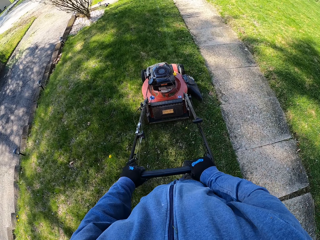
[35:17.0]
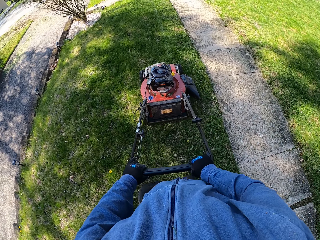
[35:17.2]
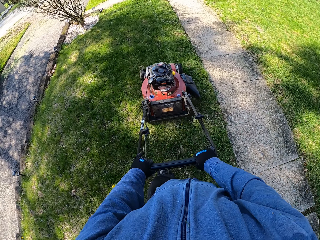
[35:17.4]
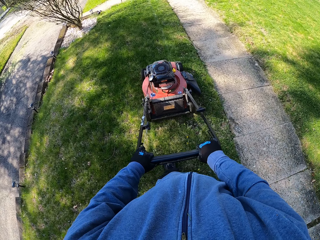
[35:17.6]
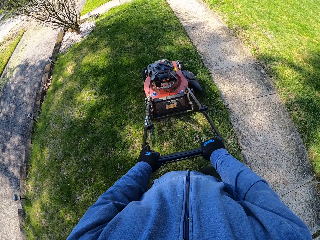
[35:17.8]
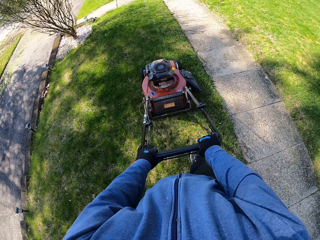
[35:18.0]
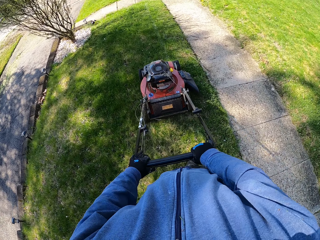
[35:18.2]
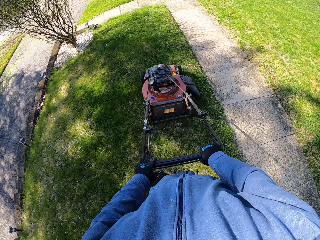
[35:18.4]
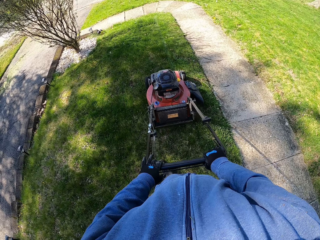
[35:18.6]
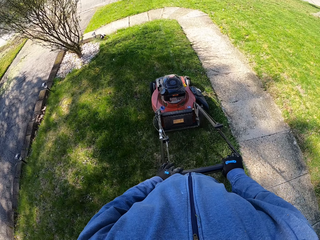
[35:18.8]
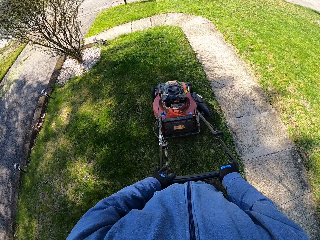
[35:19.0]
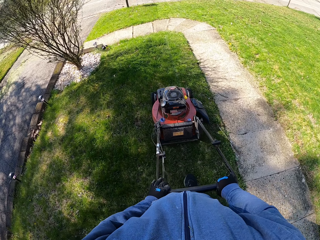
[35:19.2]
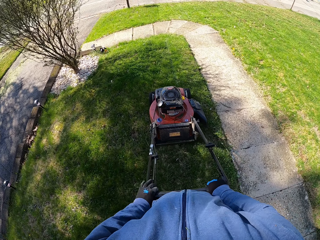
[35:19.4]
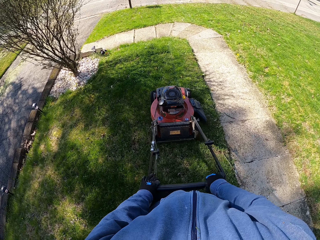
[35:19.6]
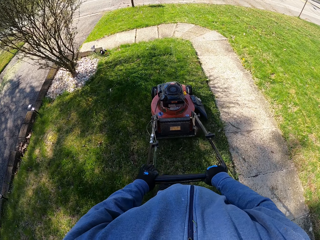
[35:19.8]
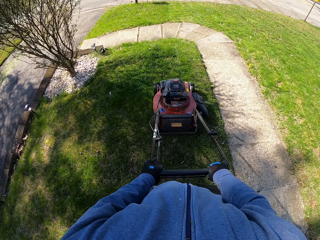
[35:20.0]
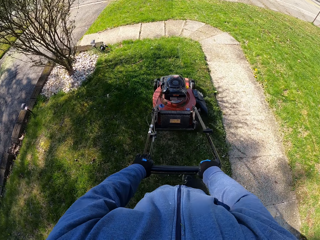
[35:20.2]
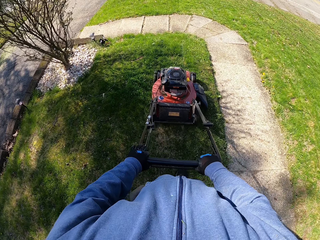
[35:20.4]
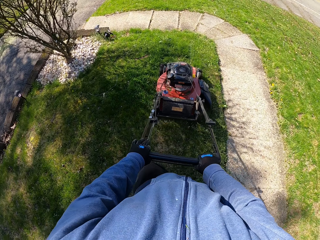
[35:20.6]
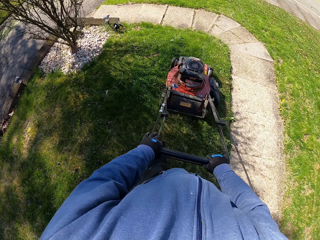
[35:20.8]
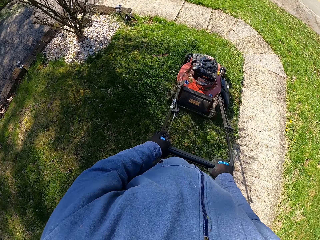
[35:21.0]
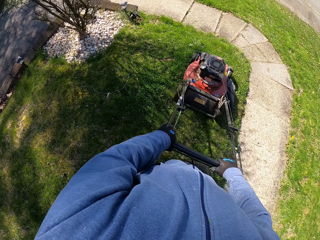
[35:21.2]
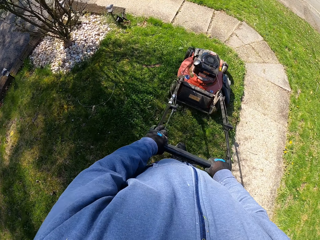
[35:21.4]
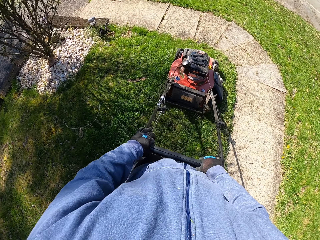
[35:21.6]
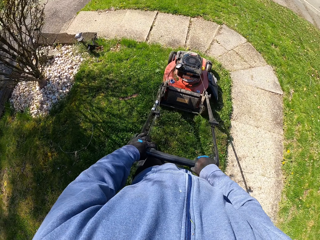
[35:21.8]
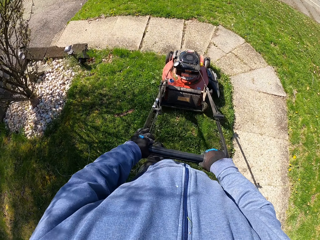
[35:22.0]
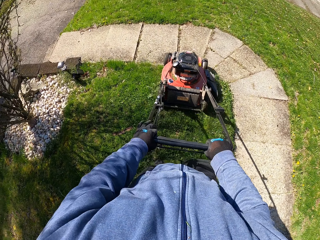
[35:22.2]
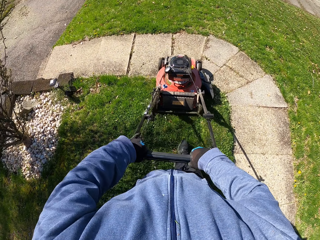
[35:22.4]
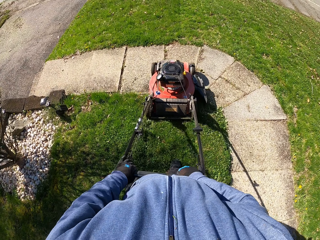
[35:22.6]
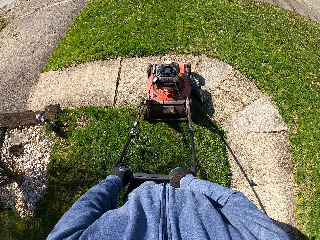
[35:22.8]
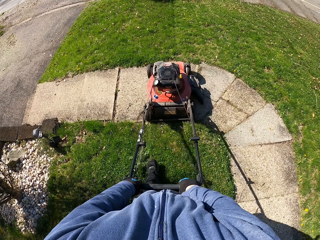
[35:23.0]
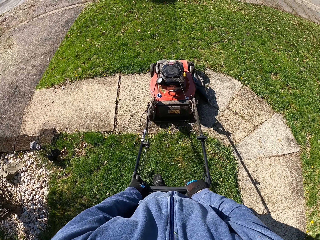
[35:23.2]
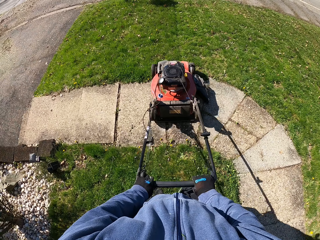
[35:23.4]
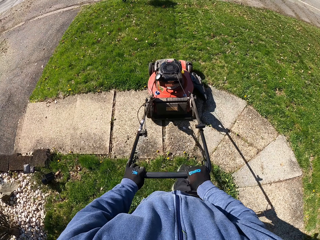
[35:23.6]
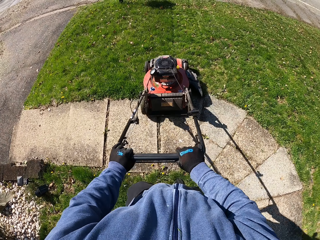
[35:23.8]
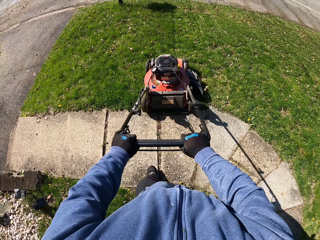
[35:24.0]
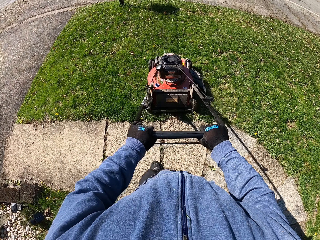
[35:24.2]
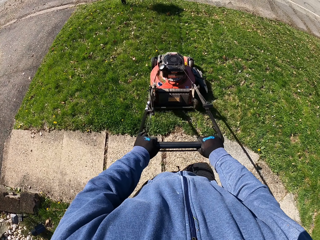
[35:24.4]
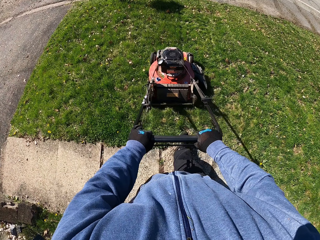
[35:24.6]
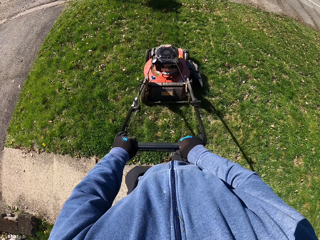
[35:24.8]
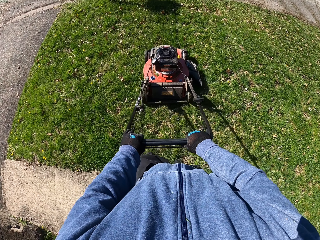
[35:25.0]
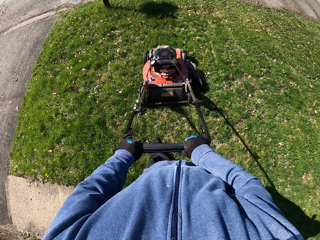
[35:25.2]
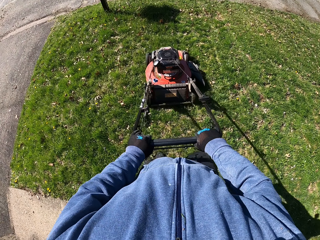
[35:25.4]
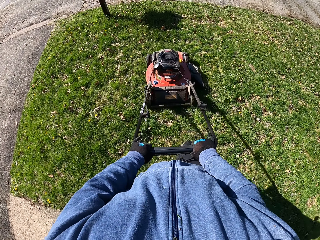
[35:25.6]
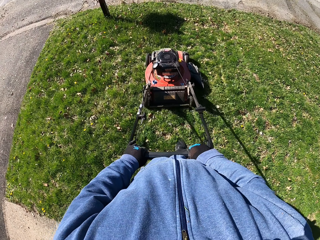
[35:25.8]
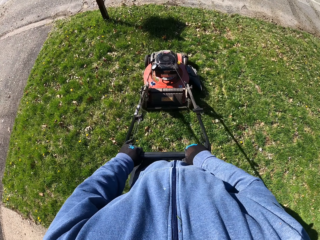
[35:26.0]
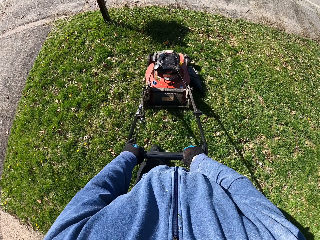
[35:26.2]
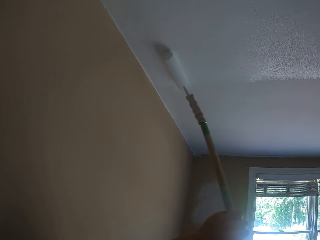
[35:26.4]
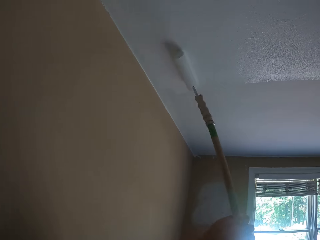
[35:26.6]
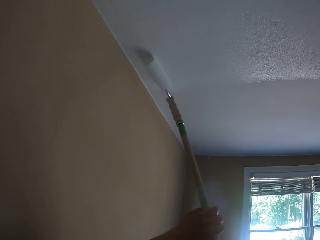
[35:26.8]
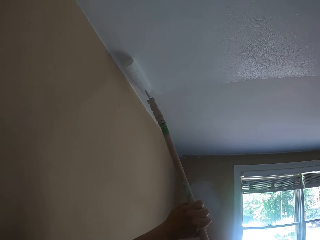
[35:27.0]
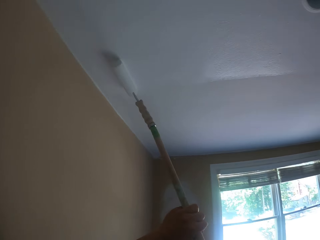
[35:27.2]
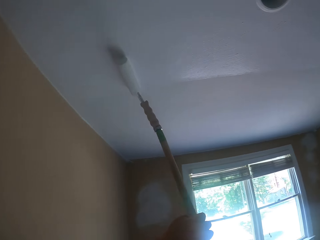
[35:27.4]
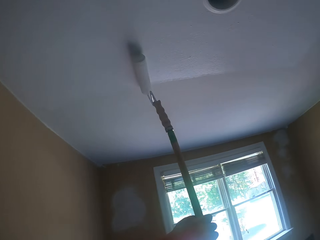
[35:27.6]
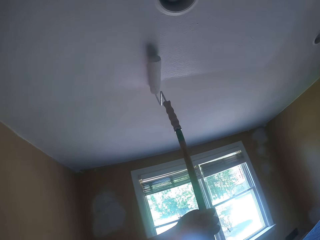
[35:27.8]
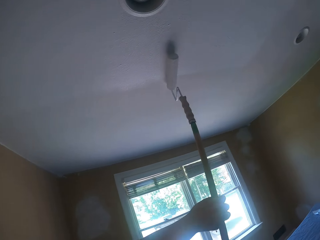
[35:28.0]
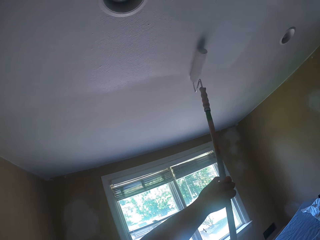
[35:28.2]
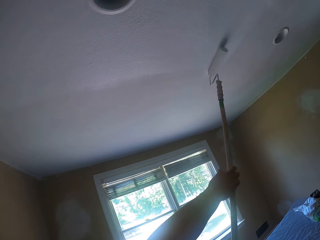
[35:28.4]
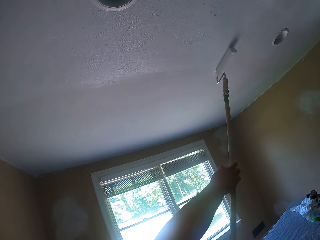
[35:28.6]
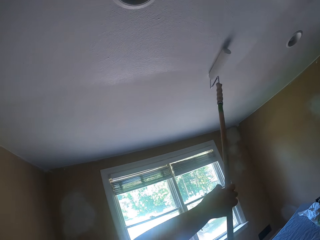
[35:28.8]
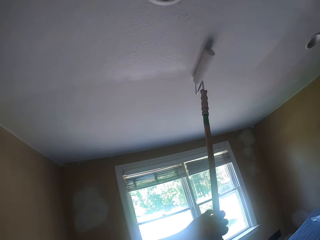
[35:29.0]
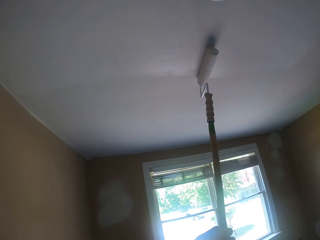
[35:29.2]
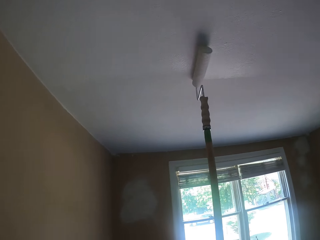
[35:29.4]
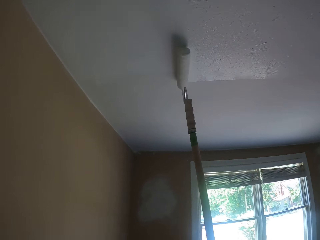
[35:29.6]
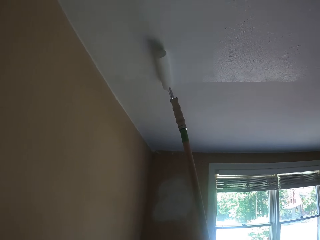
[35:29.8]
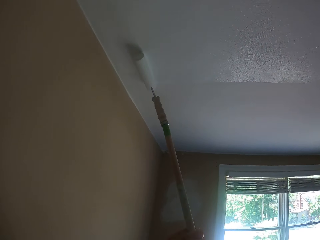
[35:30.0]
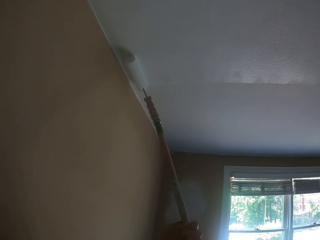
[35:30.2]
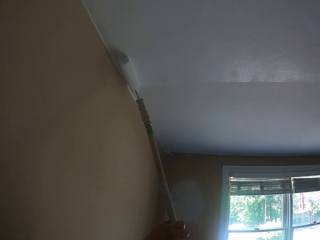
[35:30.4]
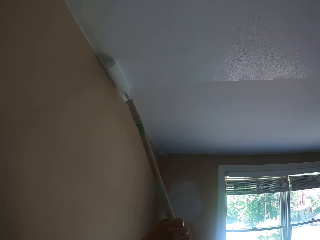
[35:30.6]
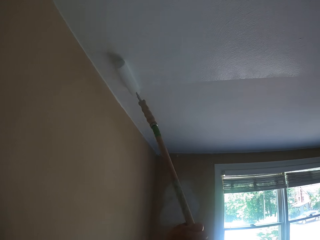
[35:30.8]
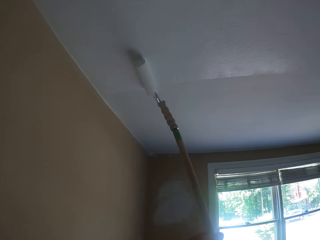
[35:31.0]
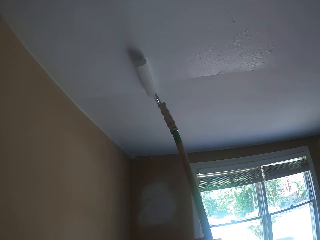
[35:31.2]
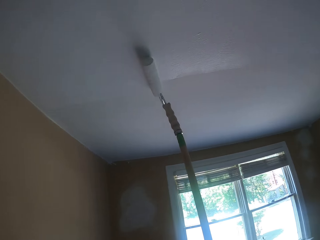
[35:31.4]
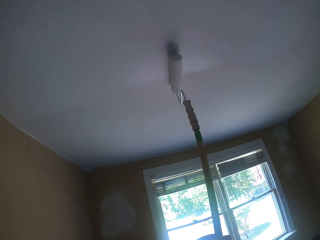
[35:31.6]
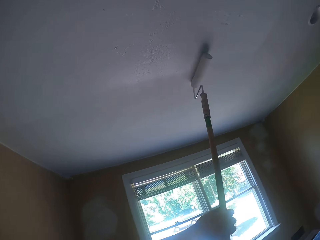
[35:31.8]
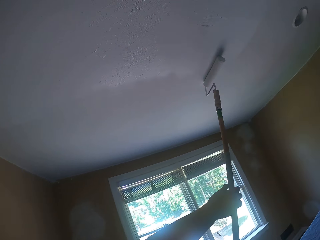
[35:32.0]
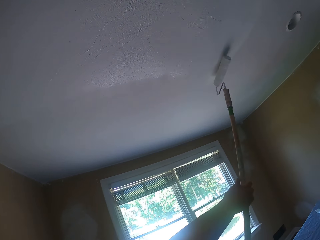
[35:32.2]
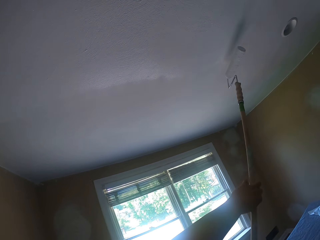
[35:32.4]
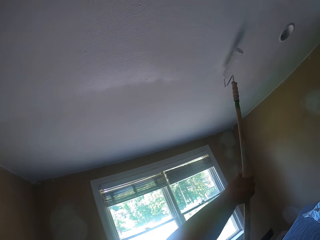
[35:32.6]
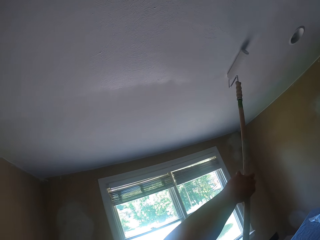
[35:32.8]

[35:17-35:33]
The camera wearer paints a ceiling with the paint roller. They hold the paint roller.

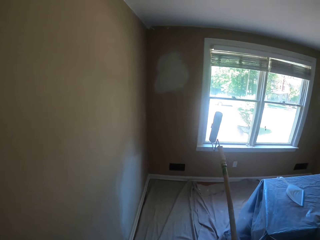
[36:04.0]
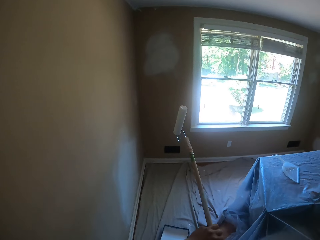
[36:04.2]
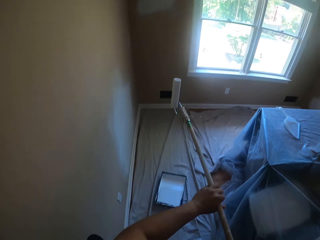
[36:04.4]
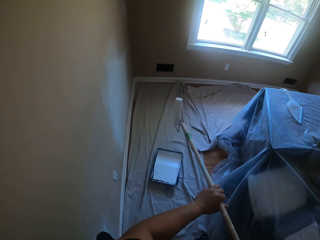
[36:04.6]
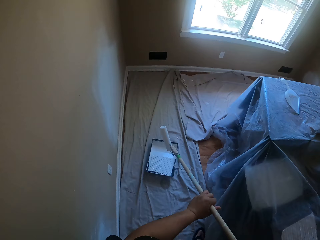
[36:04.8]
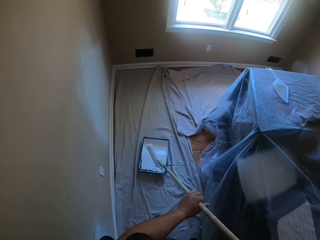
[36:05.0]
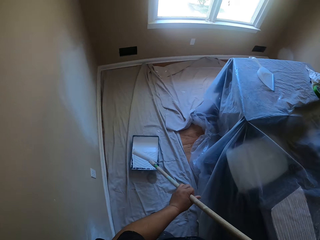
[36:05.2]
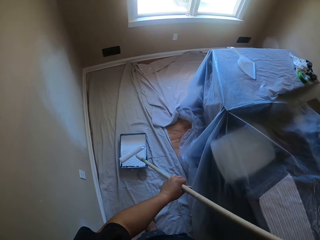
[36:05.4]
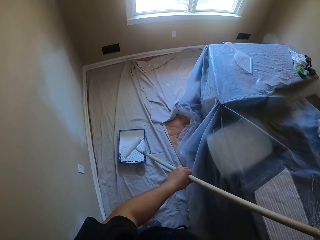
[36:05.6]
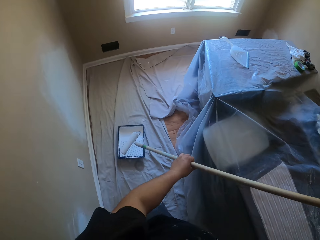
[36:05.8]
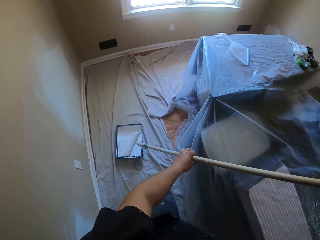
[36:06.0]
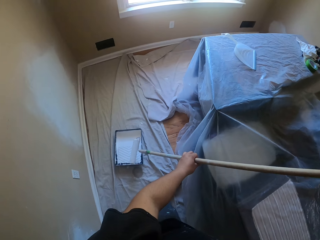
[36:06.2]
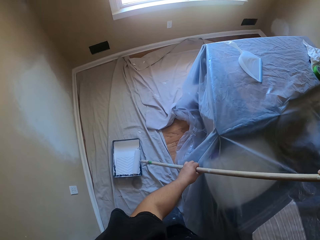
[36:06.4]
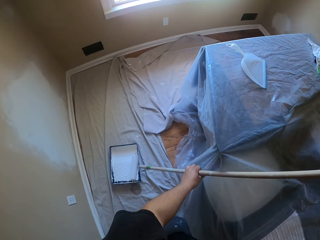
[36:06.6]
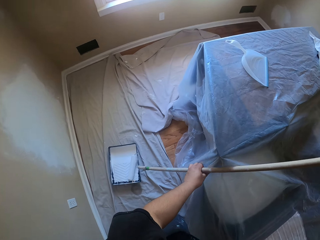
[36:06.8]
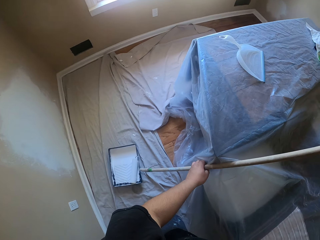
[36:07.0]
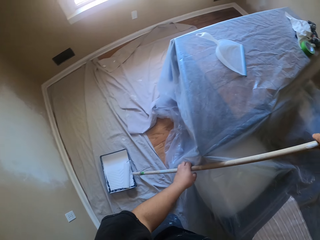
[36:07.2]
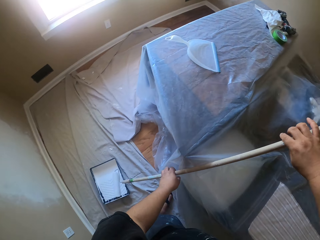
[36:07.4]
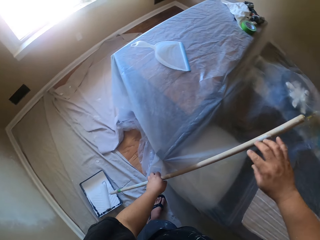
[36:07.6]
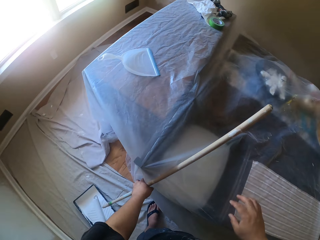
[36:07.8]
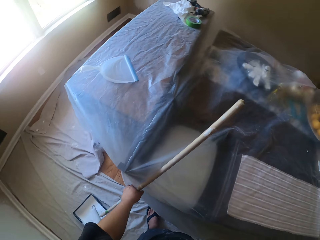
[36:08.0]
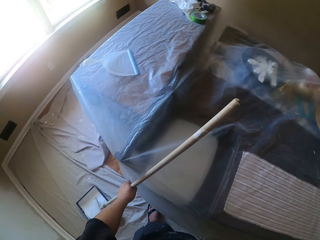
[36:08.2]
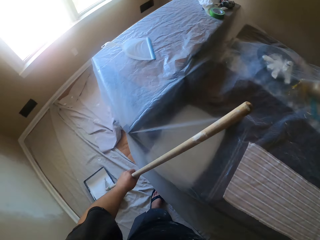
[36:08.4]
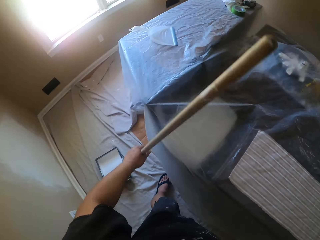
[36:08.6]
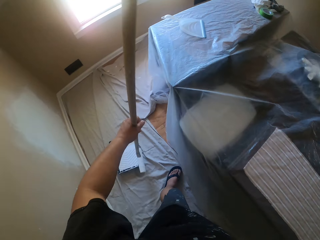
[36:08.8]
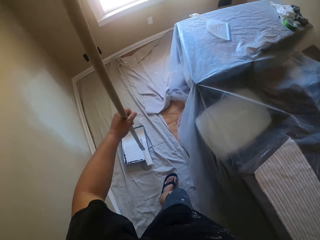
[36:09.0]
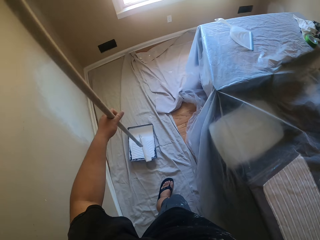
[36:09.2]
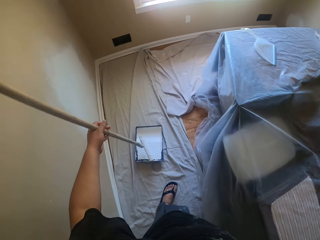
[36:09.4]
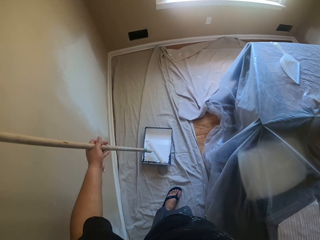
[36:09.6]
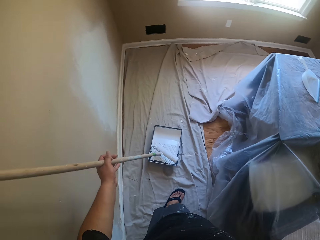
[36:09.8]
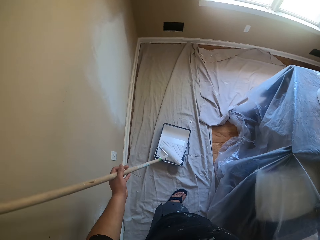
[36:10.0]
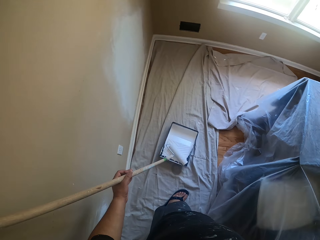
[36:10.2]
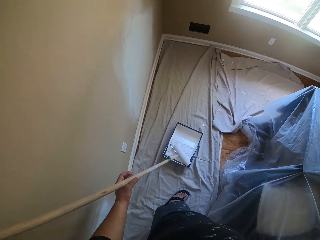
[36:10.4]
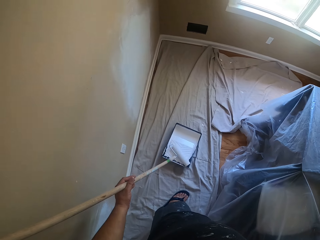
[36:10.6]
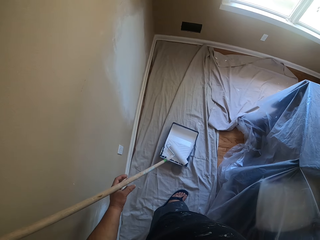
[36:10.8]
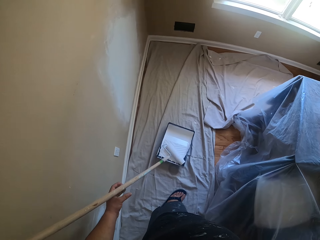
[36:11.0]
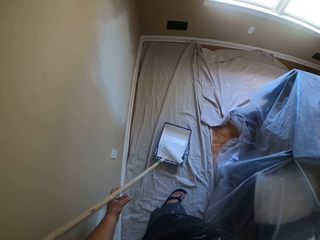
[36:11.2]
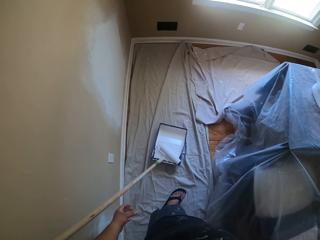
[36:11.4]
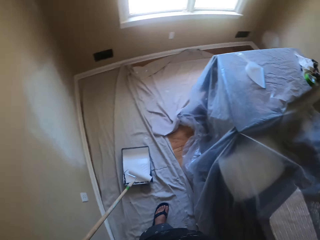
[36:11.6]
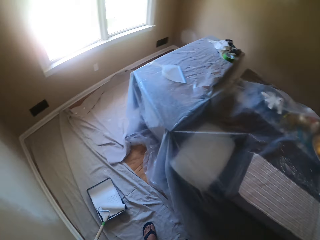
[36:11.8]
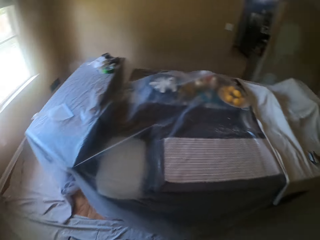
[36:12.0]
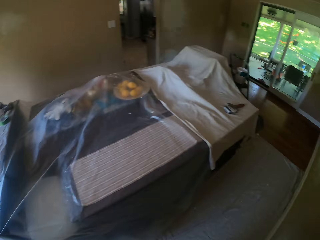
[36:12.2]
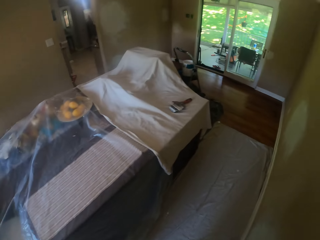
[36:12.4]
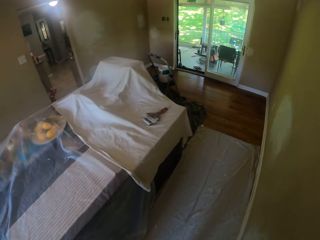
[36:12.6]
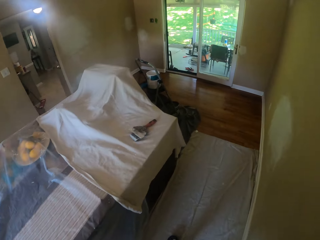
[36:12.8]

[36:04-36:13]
The camera wearer drops the paint roller in a paint tray. They rub the paint roller in the paint. They put down the paint roller.
